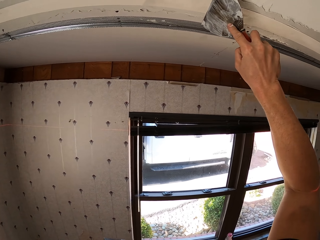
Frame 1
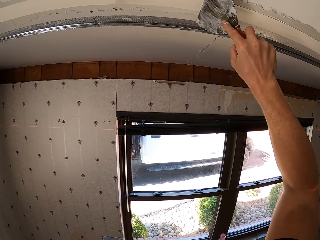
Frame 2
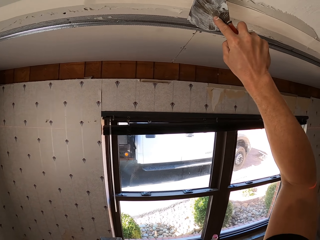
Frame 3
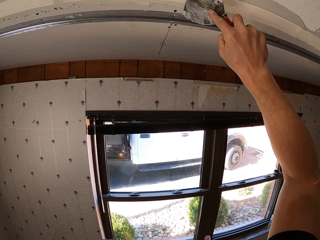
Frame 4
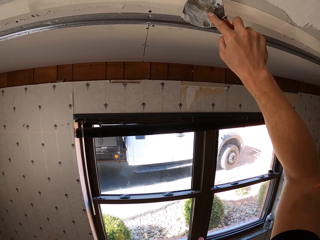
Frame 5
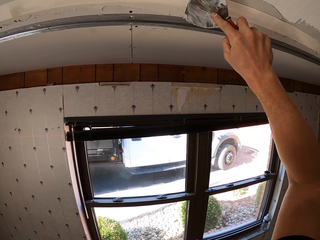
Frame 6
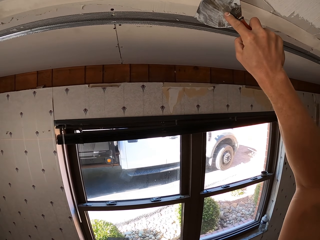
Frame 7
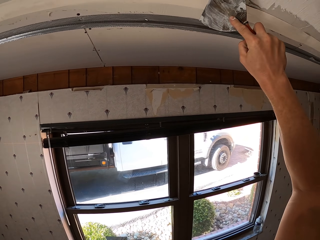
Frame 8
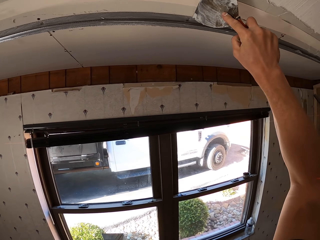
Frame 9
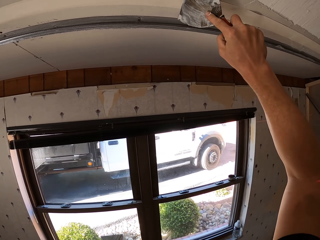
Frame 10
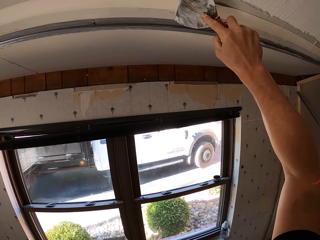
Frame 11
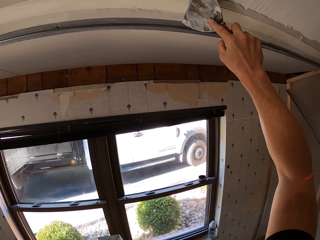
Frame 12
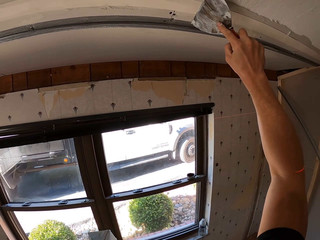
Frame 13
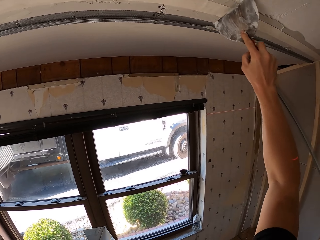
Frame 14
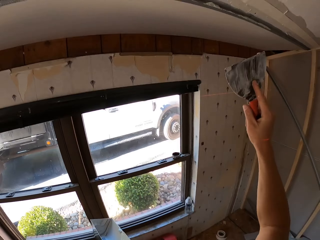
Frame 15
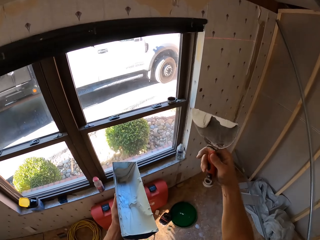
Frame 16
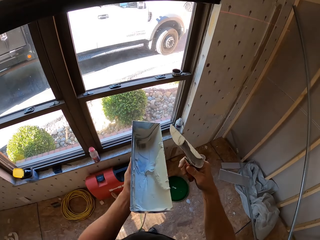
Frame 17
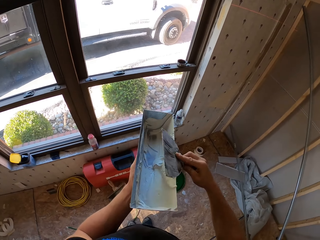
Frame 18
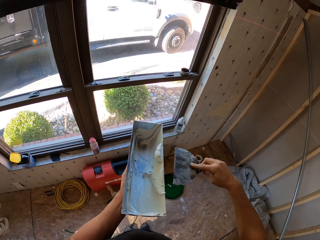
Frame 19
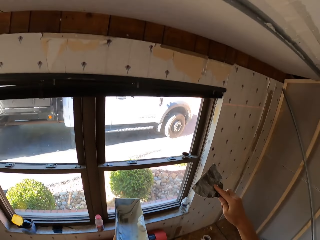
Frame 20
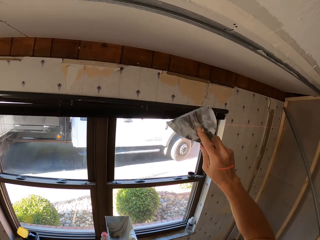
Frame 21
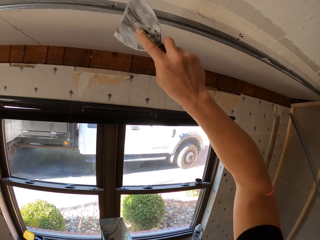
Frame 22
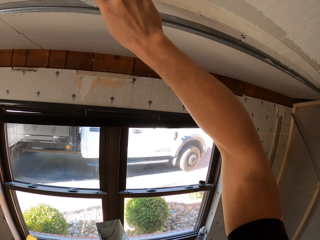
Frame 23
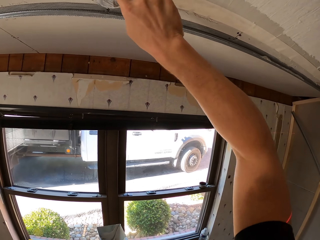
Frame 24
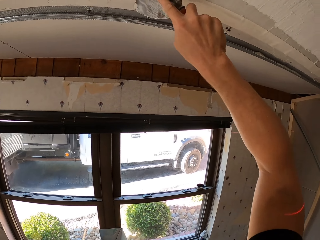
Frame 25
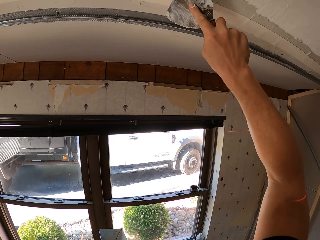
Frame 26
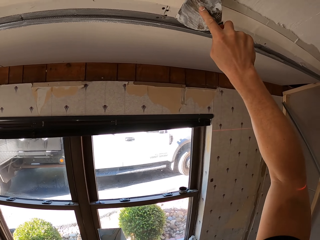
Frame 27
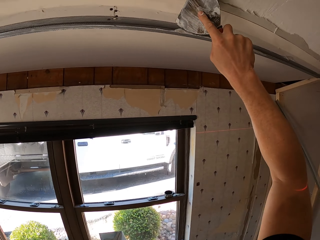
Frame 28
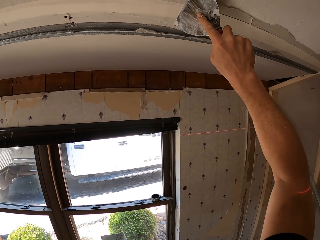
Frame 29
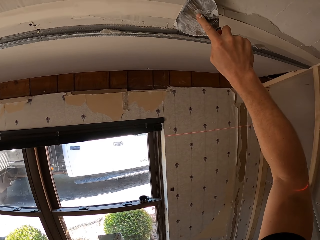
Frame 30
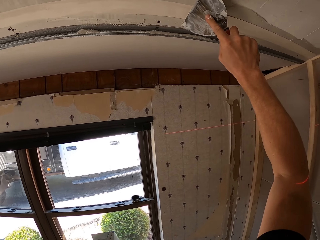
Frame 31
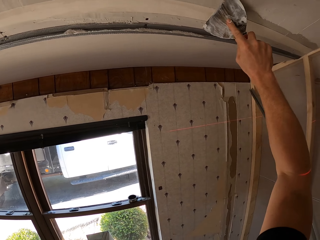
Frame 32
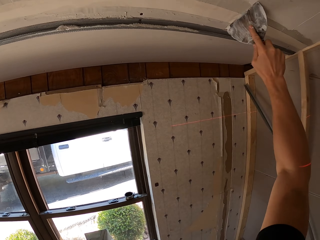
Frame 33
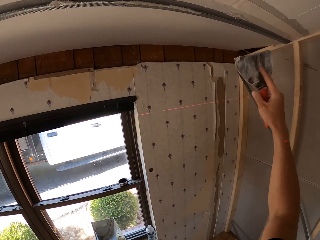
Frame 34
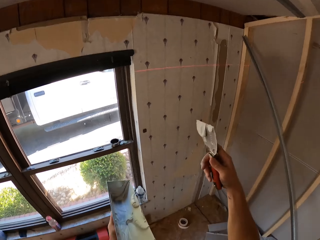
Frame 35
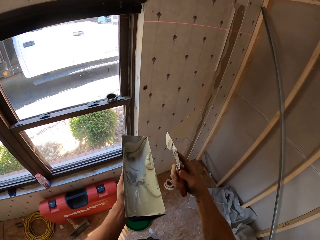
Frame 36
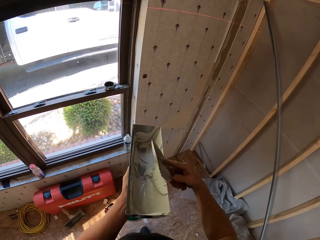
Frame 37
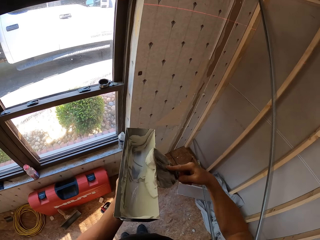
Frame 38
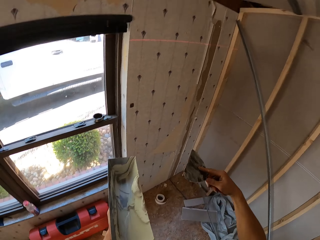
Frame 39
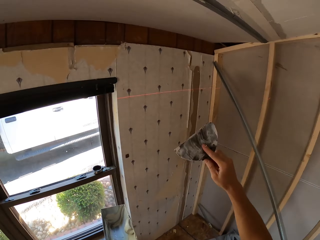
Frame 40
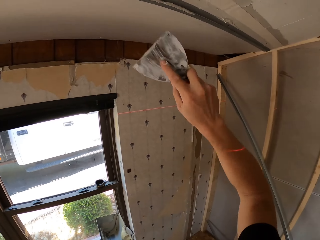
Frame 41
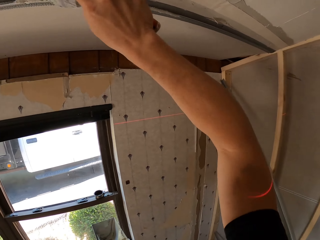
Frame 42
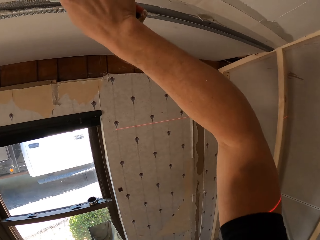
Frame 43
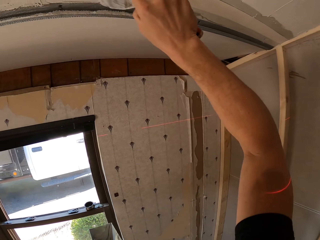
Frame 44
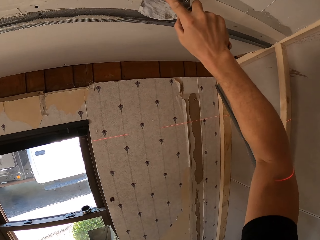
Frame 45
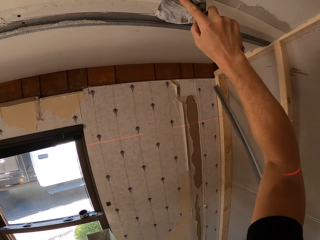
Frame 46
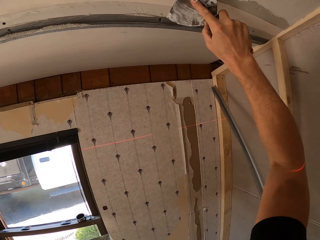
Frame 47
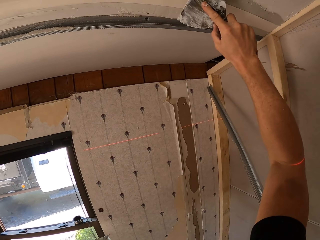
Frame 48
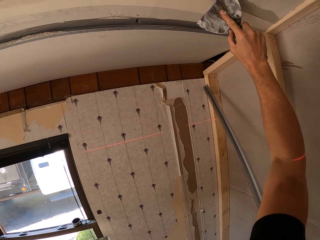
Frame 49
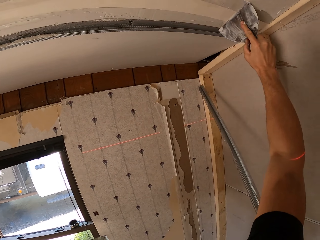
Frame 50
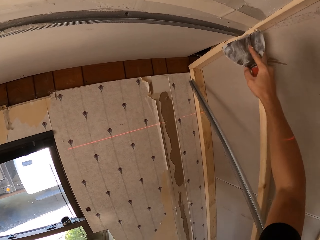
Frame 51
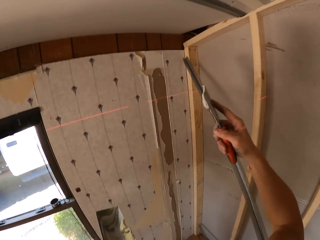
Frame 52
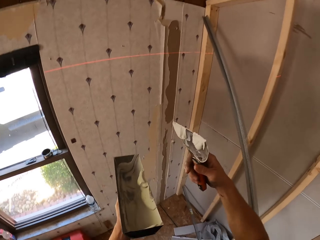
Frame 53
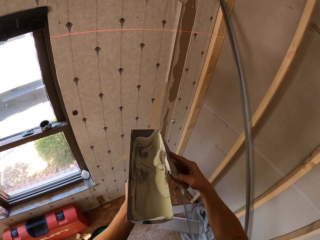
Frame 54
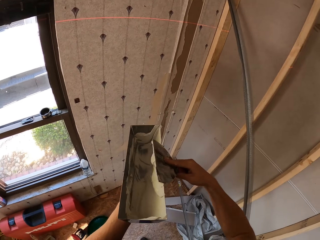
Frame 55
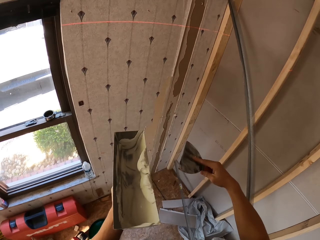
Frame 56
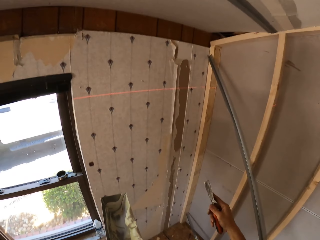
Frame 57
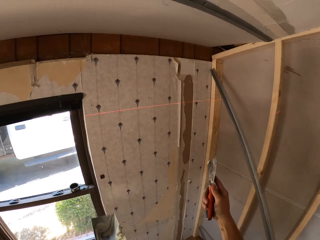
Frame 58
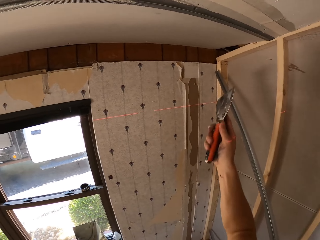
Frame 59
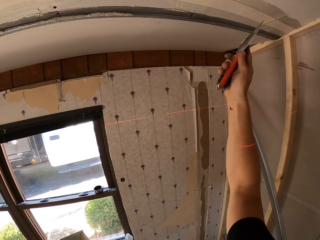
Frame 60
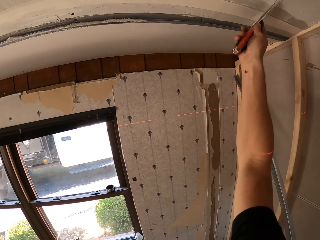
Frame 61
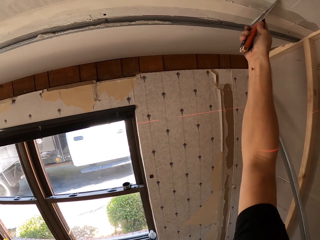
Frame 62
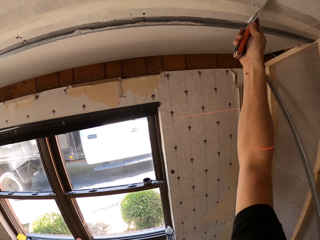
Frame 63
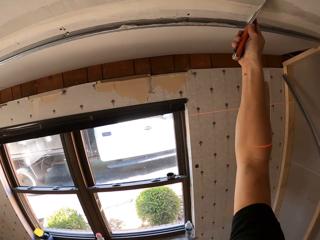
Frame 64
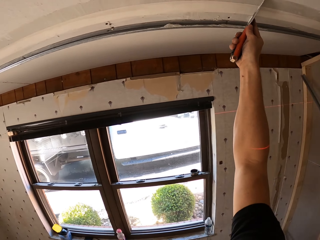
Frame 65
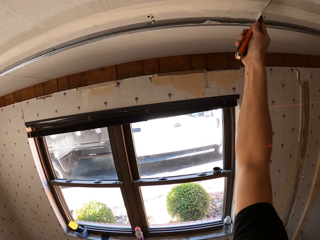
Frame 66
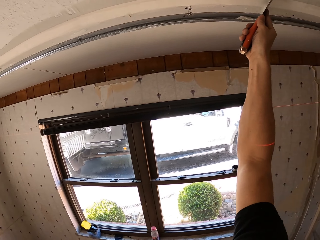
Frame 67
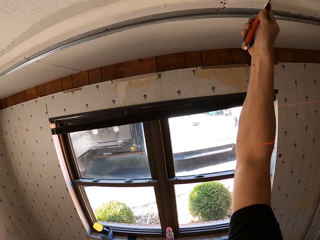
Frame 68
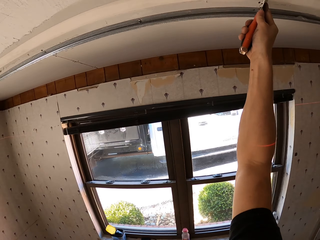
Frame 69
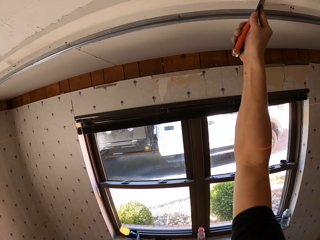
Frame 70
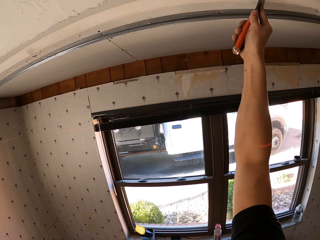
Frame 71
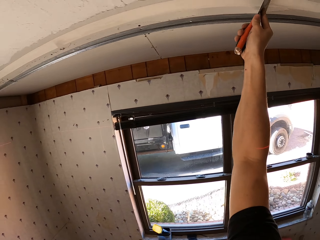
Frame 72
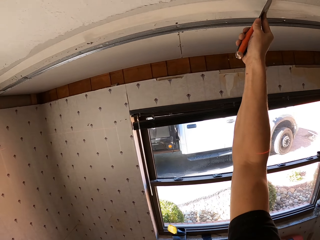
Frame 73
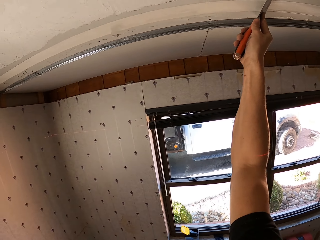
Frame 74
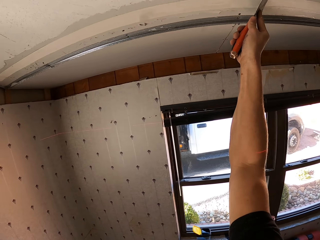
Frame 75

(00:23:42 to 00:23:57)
The camera wearer scrapes paint from the scraper on the paint container. They apply paint on the ceiling. They stick sellotape on a slab with the scraper. They scrape paint from the scraper on the paint container. They stick sellotape on the slab with the scraper. They apply paint on the ceiling. They scrape paint from the scraper on the paint container. They remove excess paint from the ceiling. They stick sellotape on the slab with the scraper.

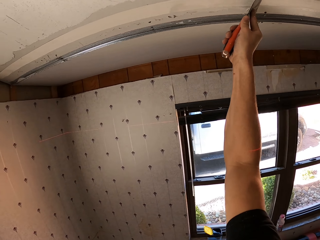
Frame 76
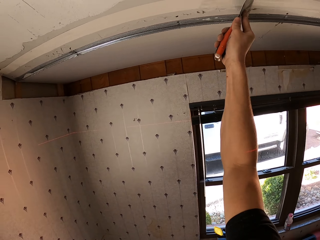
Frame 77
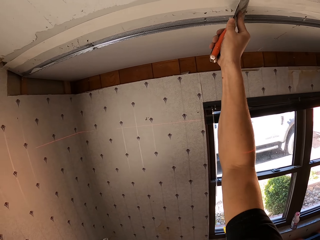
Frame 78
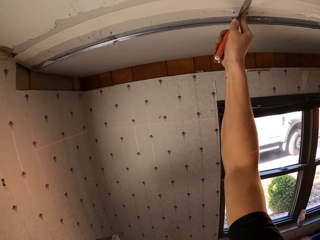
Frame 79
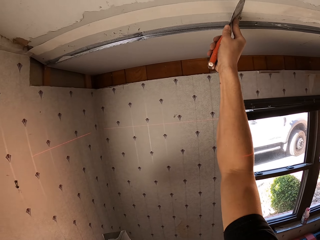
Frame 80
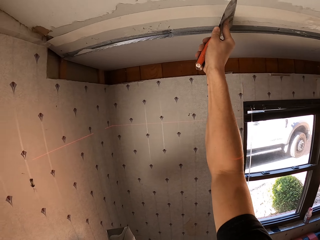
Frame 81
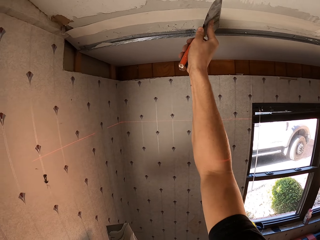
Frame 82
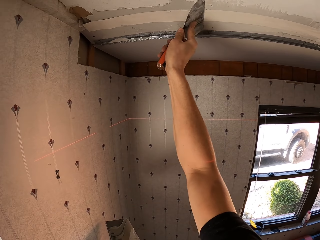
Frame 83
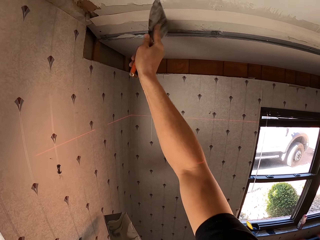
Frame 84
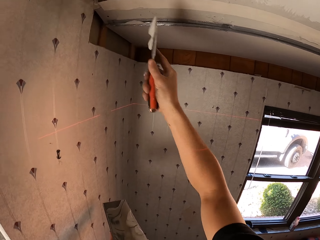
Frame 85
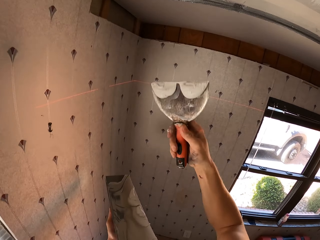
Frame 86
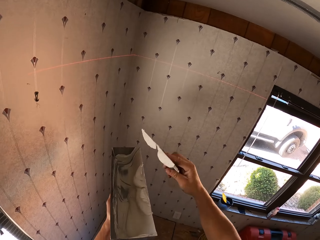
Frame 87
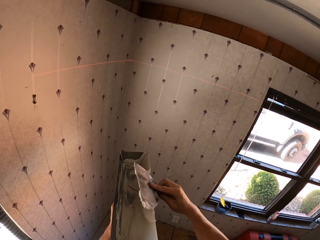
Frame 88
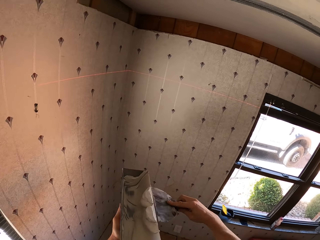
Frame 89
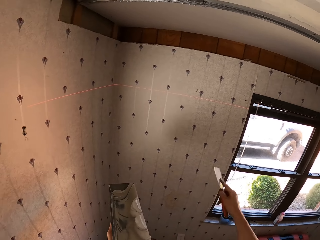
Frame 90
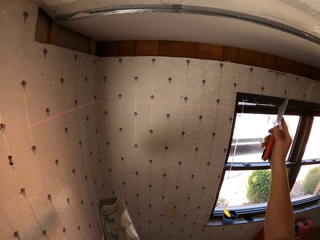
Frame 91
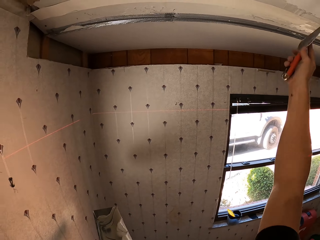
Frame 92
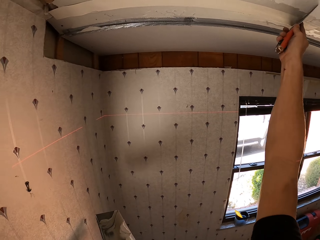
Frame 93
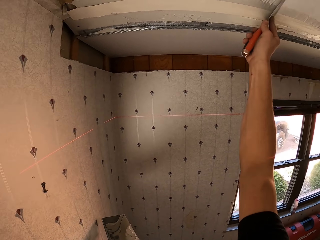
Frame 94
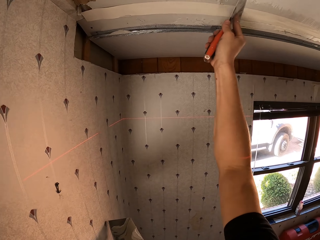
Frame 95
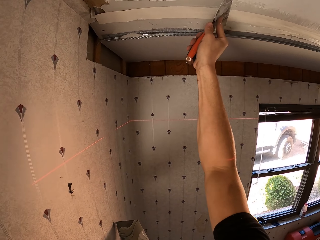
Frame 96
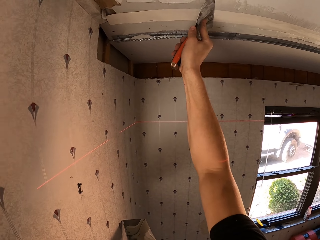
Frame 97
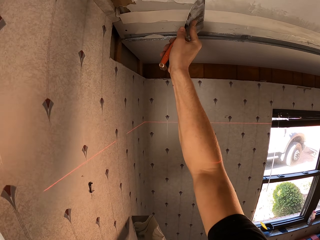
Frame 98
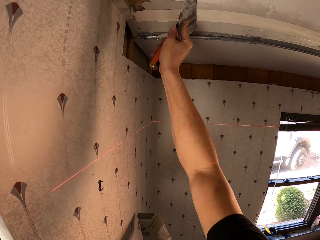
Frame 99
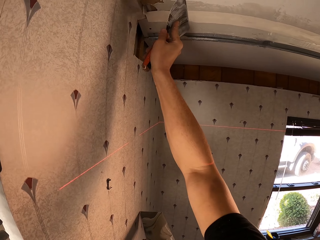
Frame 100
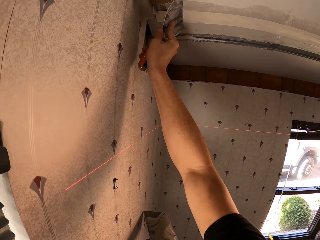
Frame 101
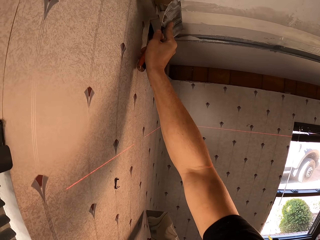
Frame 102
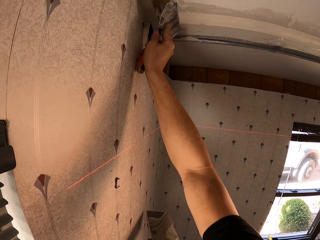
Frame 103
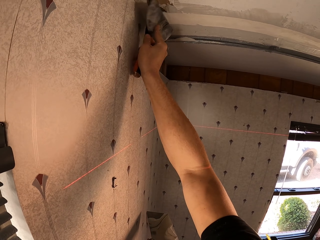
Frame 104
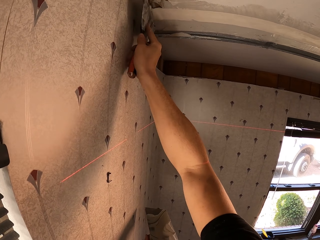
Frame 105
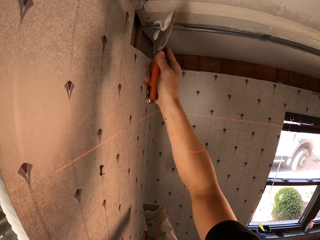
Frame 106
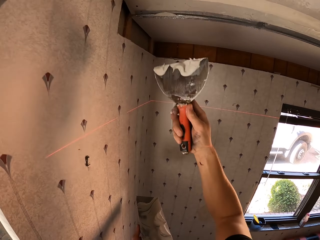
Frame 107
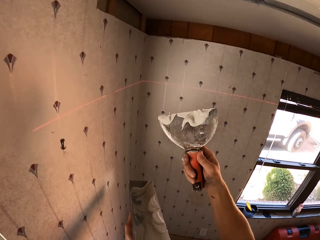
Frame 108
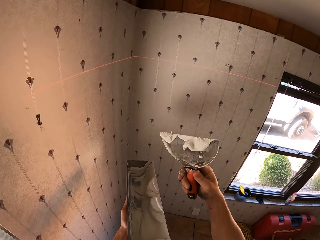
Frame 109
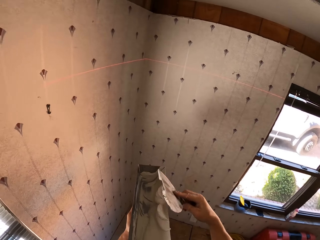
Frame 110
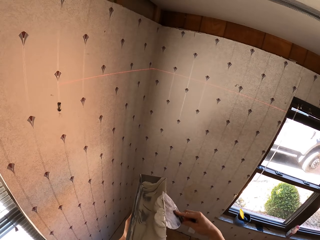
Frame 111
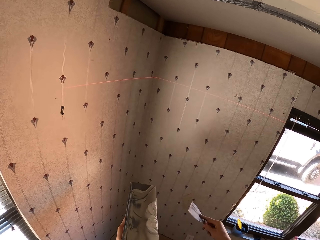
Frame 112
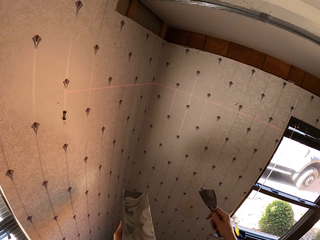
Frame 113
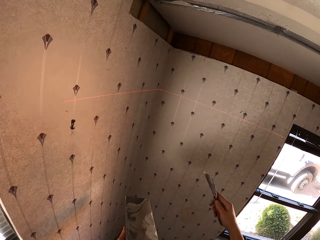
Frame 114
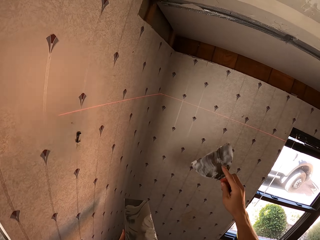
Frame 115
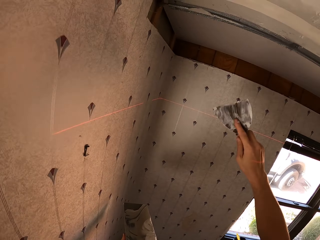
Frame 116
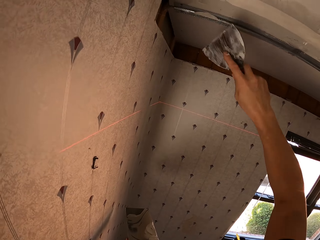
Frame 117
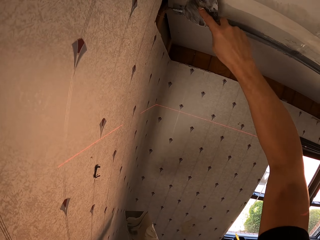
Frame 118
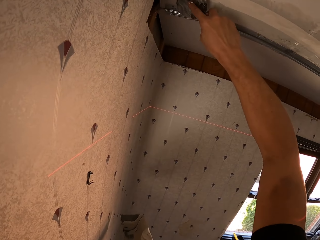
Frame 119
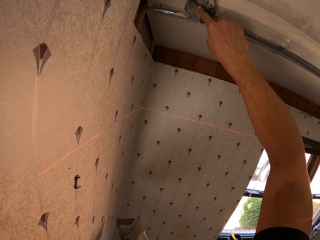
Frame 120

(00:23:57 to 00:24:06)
The camera wearer scrapes paint from the scraper on the paint container. They stick sellotape on the slab with the scraper. They scrape paint from the scraper on the paint container.
